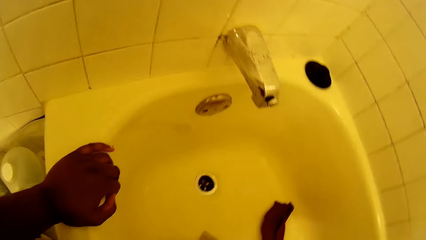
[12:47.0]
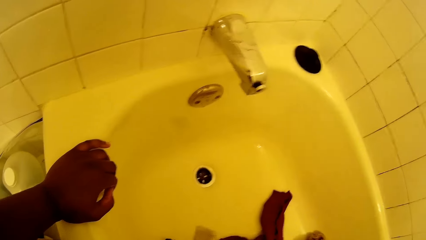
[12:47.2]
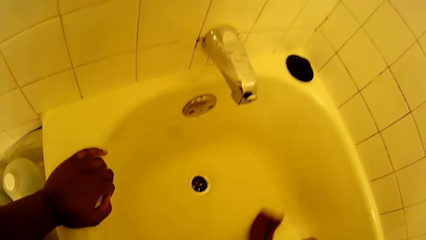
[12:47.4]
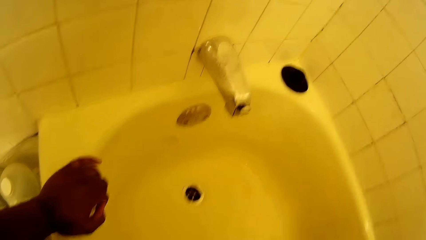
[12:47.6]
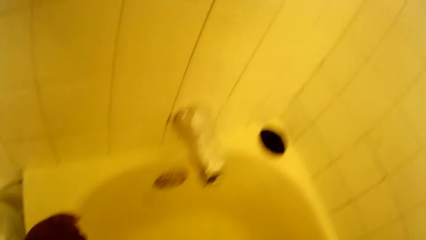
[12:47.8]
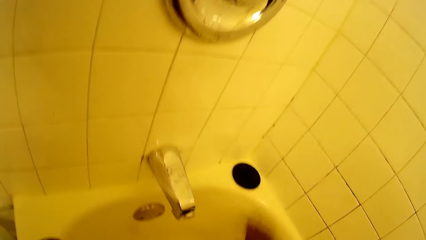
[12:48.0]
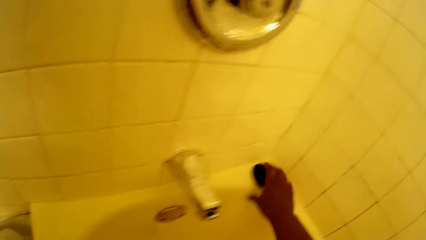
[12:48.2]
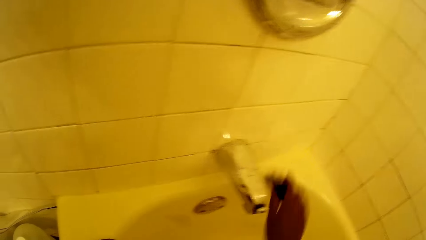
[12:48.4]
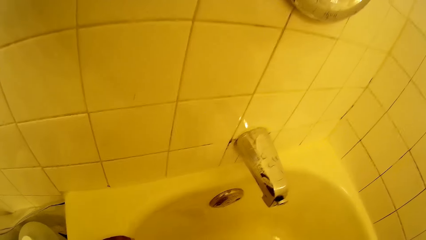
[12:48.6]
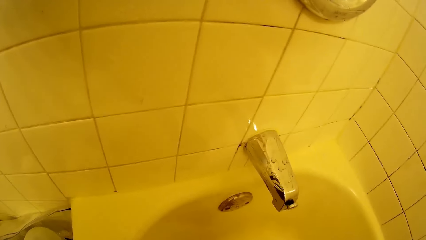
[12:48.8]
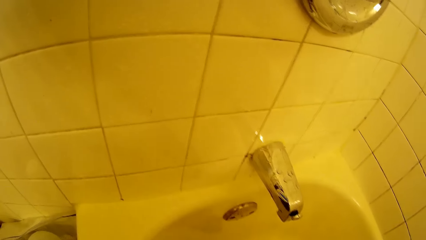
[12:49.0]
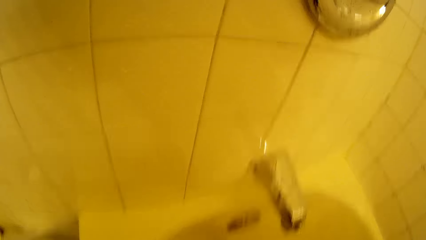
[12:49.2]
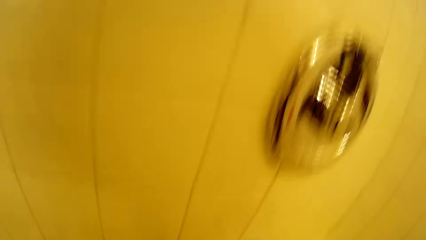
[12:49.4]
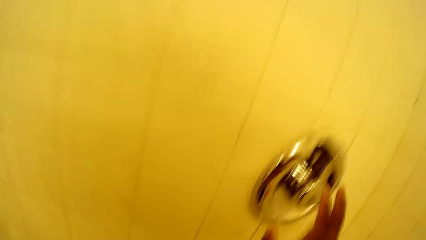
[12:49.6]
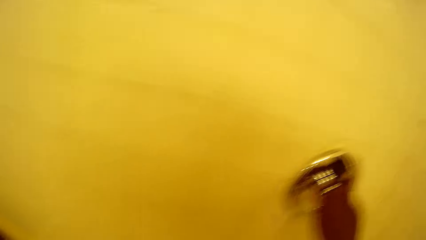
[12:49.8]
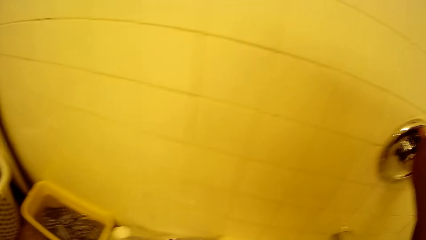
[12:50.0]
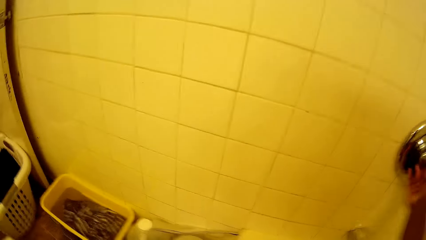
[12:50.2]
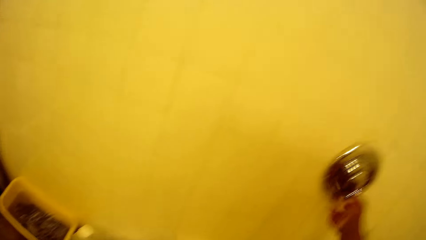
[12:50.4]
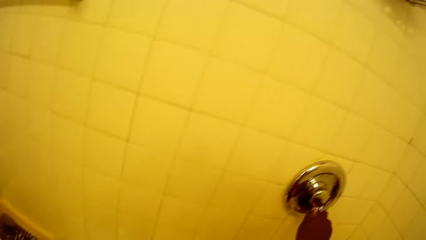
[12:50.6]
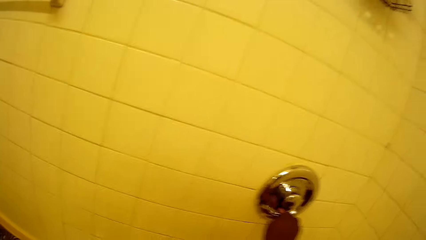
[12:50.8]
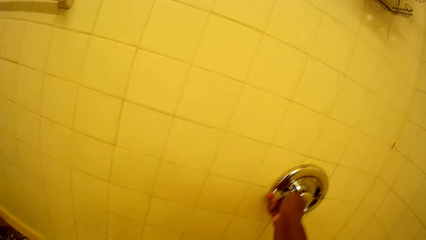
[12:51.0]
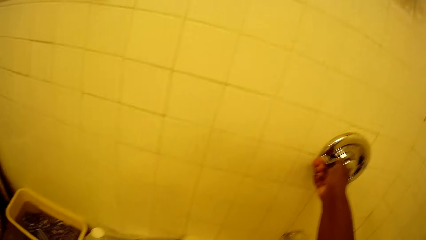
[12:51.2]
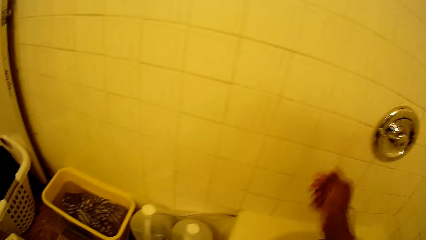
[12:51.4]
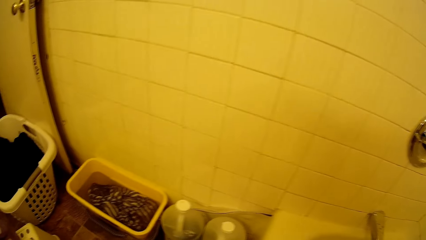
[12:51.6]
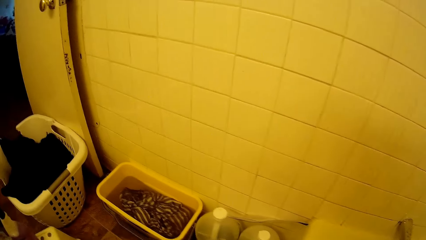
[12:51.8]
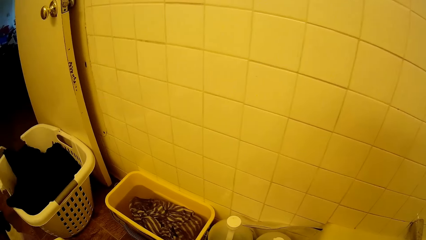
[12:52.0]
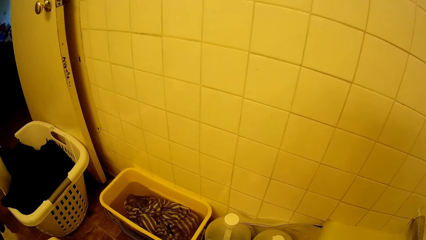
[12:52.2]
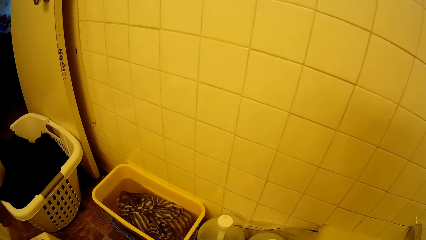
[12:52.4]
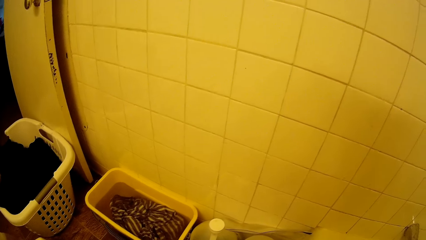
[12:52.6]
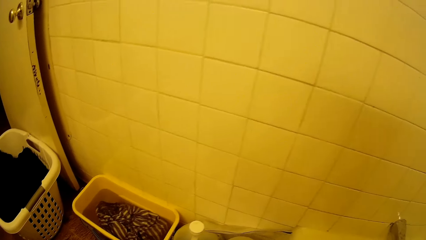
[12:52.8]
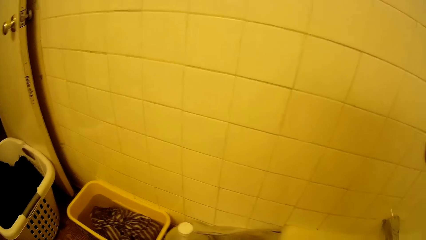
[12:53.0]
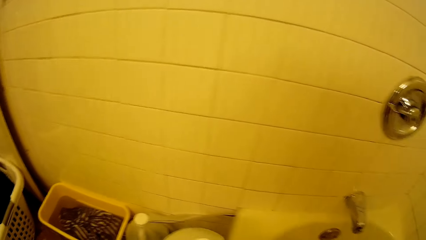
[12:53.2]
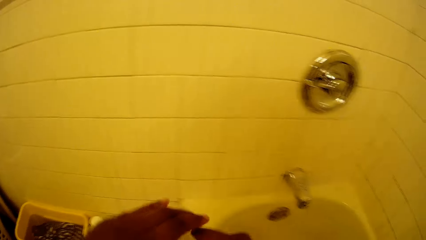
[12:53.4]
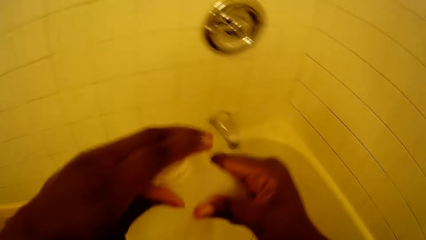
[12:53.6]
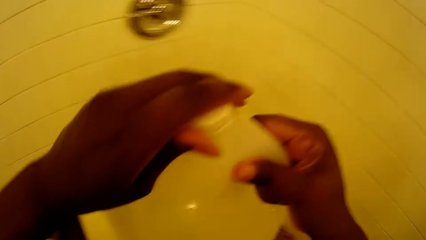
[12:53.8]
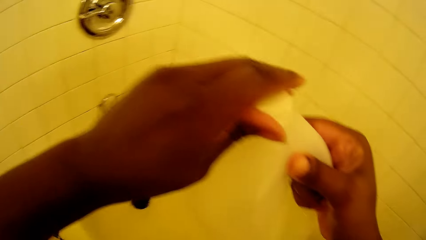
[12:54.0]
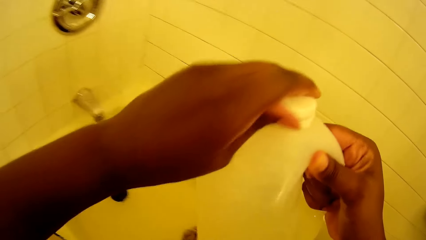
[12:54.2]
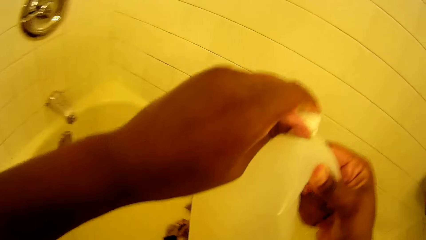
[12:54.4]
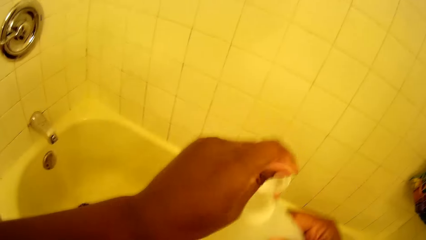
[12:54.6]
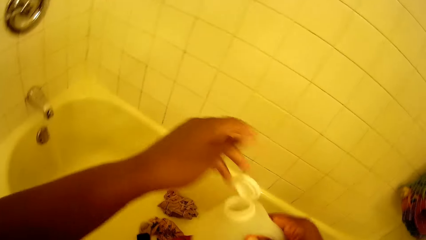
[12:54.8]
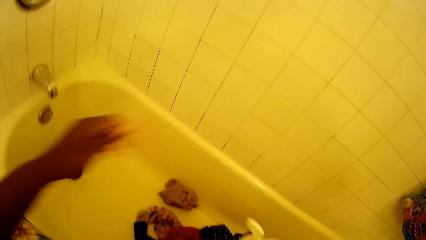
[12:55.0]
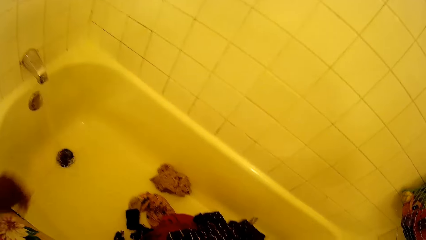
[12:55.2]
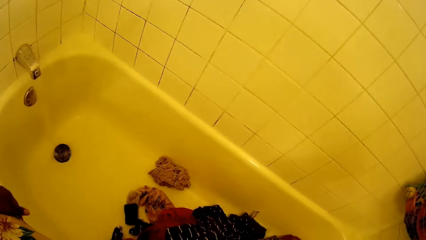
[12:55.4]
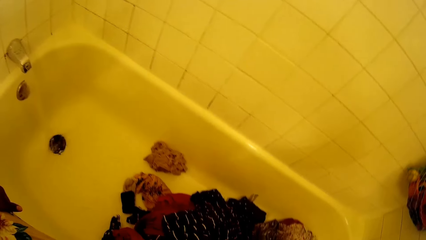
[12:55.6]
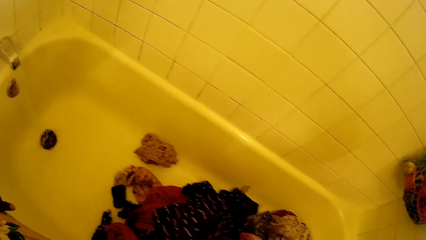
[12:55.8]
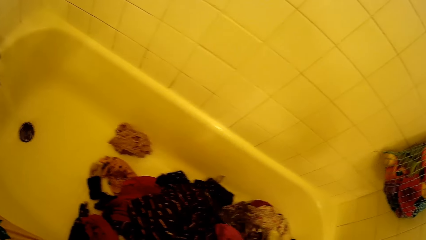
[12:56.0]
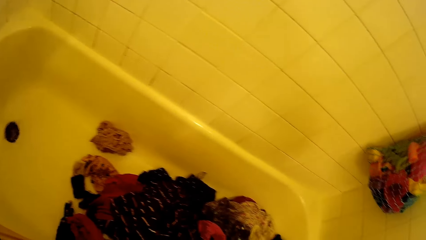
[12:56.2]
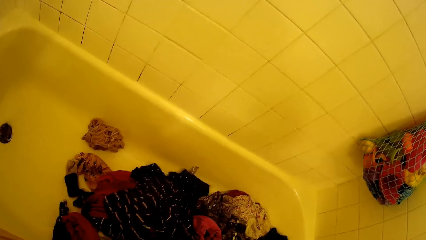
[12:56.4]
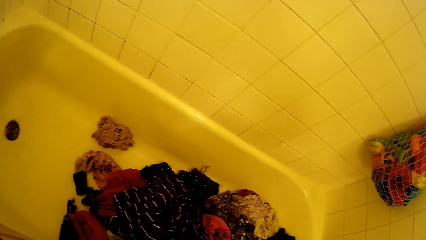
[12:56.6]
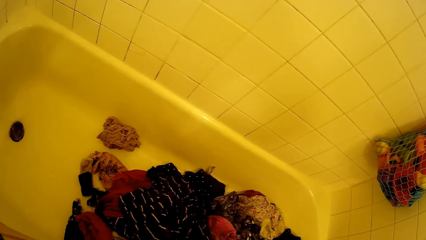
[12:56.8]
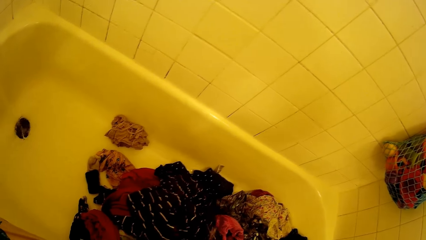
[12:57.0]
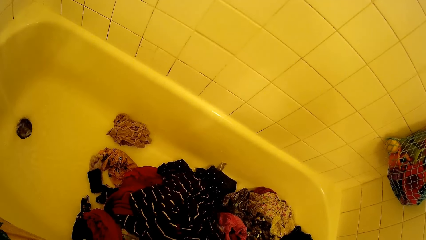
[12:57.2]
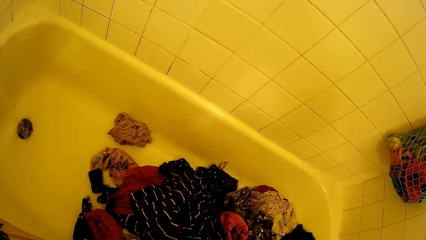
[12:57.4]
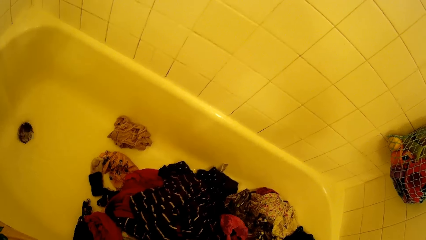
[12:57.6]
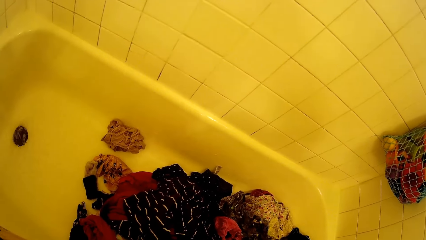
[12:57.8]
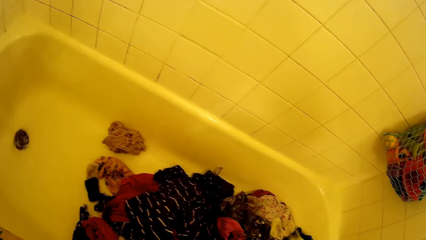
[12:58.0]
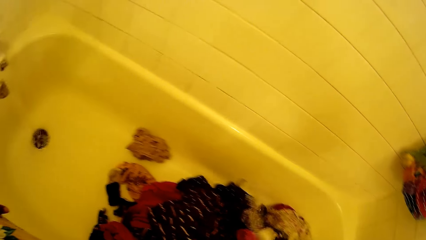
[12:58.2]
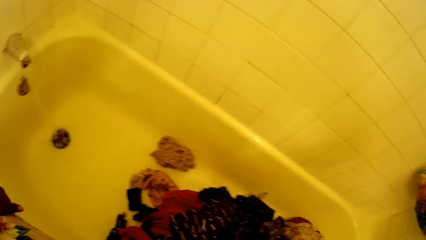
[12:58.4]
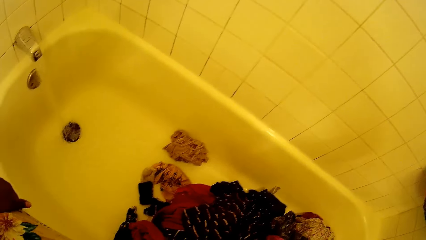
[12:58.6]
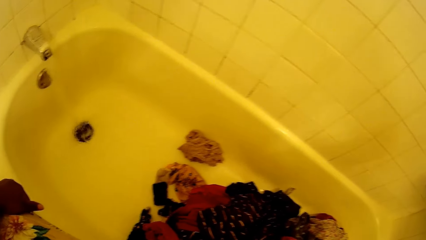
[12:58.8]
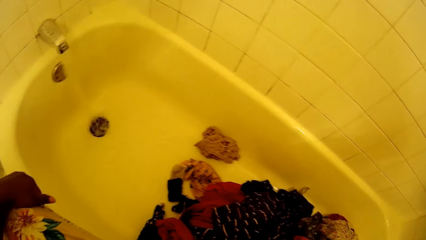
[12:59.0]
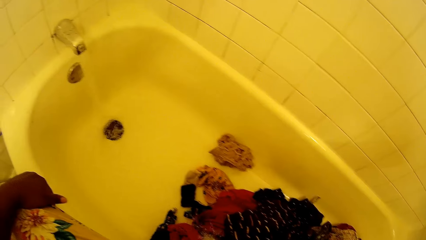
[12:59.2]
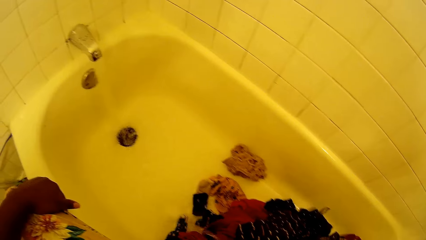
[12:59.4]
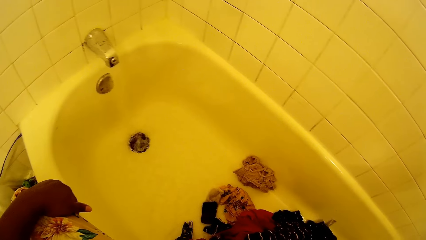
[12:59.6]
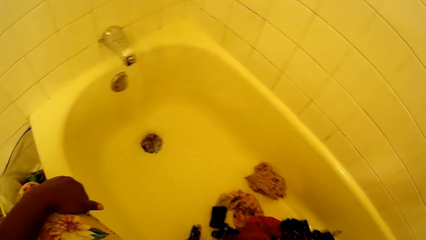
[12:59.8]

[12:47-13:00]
The camera wearer picks up a bathtub lid from the bathtub with her right hand. She puts the lid on the sink. She opens a tap with her right hand. She turns a knob. She opens a cover of a liquid soap with her left hand. She lifts a jerrycan and closes the jerrycan. She pours the cloth bleach into the bathtub with her right hand. She looks around.

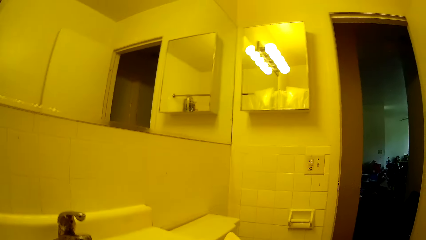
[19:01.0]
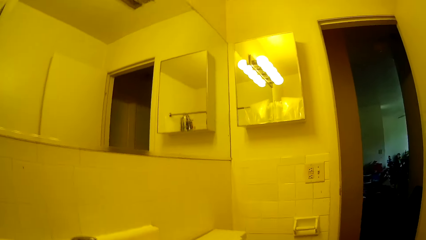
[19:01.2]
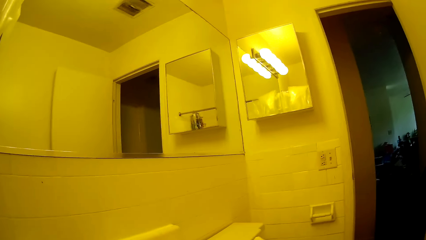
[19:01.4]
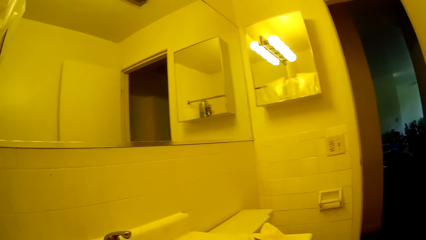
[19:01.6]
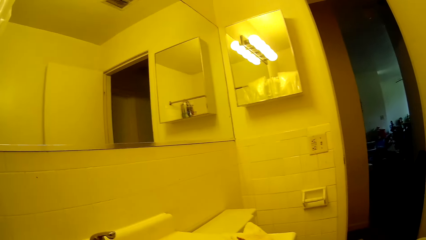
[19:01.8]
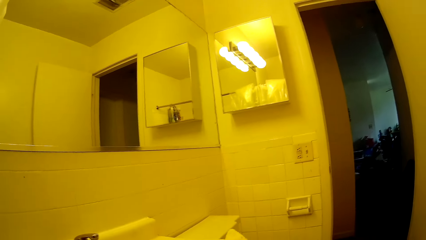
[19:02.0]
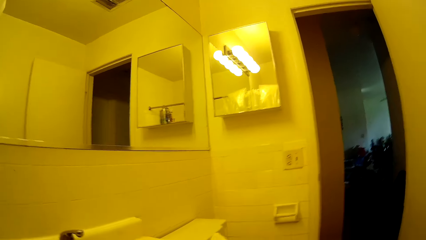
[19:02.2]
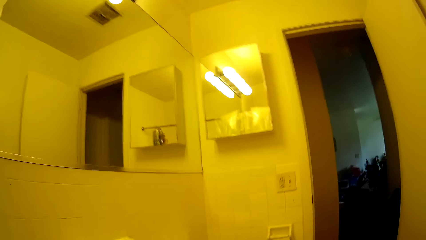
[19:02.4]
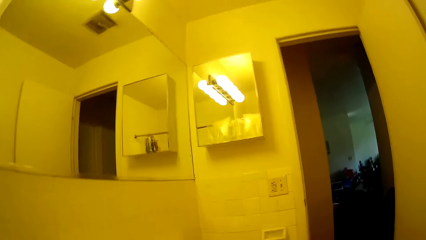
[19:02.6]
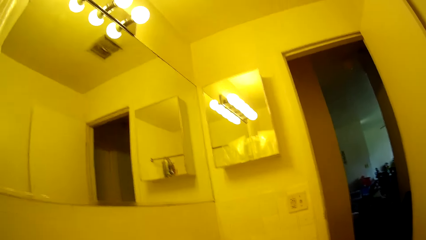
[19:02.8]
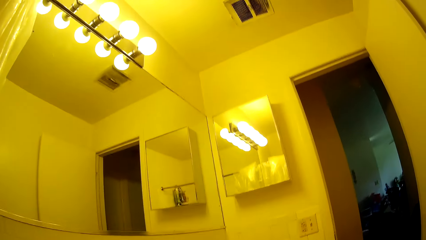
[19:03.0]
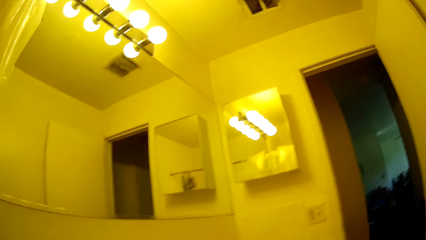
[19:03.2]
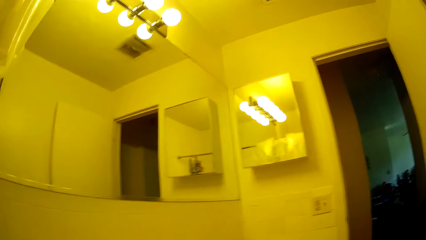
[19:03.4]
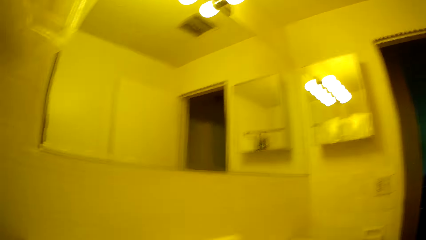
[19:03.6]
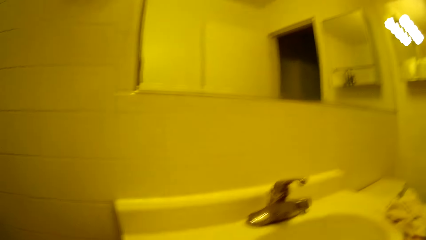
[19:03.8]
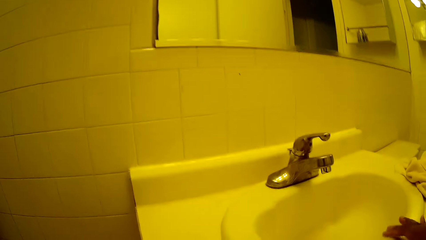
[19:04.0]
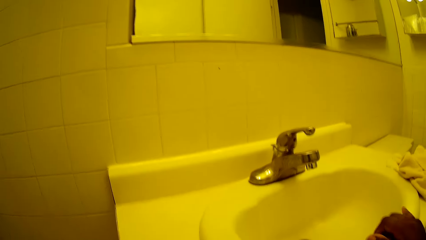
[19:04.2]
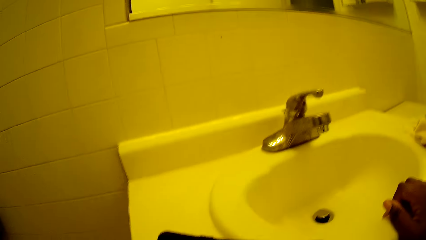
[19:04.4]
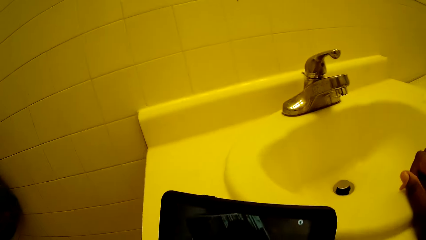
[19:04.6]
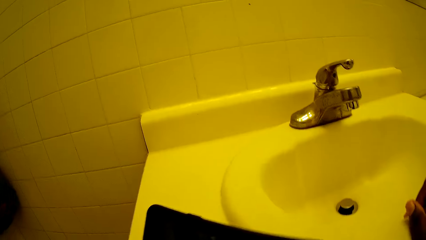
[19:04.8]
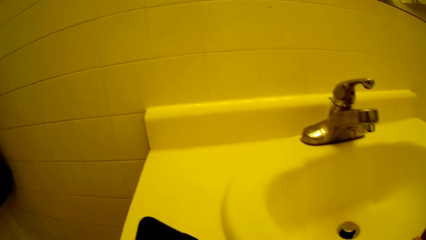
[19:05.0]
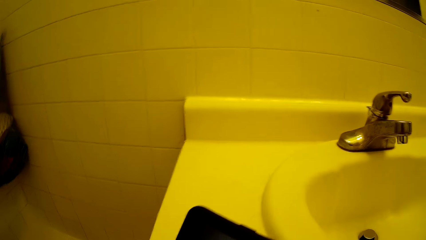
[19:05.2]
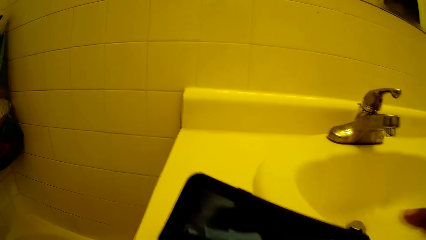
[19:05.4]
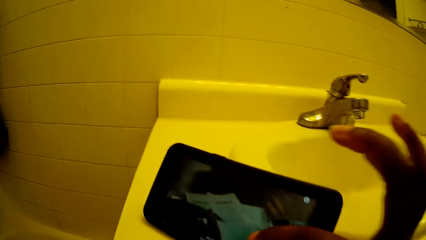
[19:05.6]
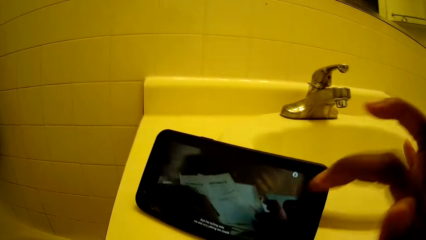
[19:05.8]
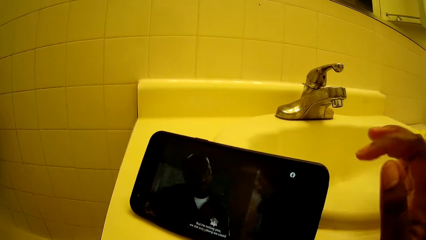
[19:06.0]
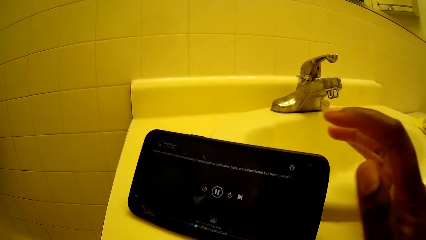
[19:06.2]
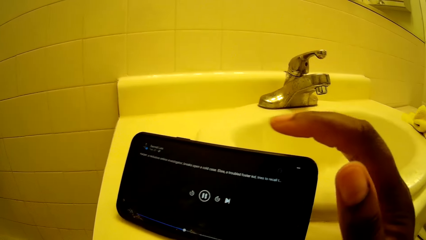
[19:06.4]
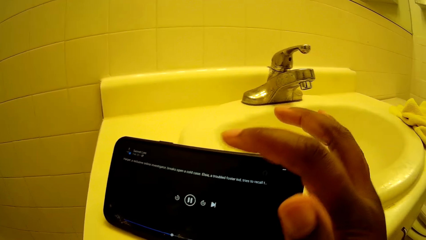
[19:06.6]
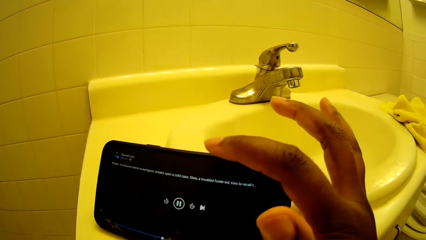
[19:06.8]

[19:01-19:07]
The camera wearer looks around the bathroom. She washes the clothes in the bathtub with both hands. She taps the phone on the sink with her right hand.
